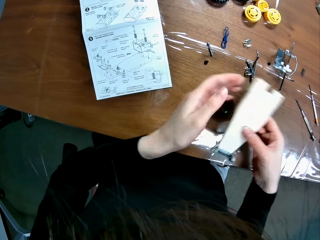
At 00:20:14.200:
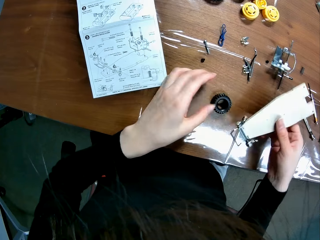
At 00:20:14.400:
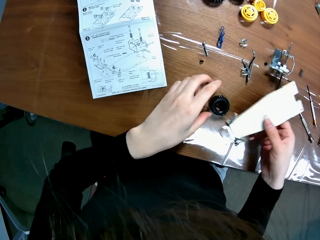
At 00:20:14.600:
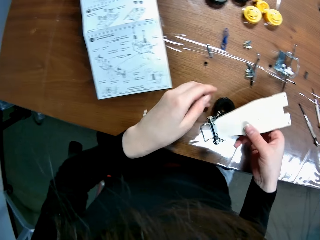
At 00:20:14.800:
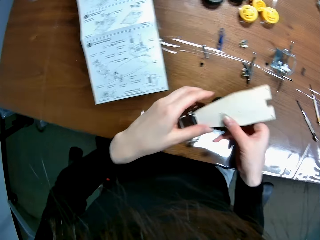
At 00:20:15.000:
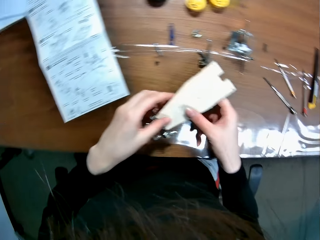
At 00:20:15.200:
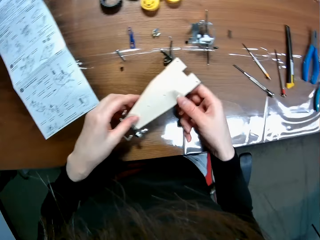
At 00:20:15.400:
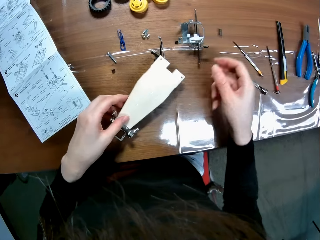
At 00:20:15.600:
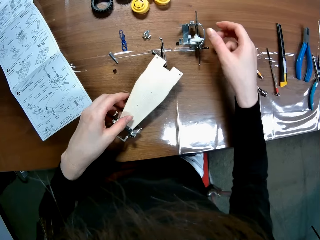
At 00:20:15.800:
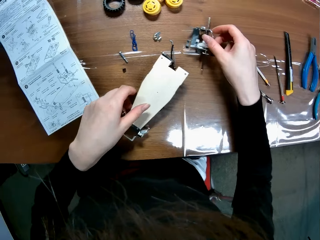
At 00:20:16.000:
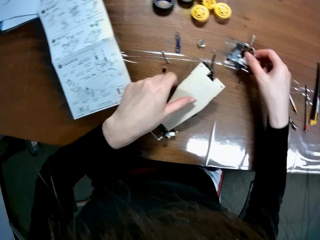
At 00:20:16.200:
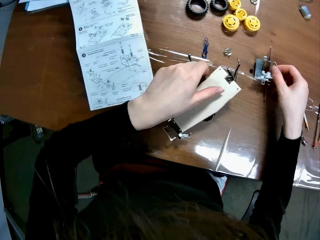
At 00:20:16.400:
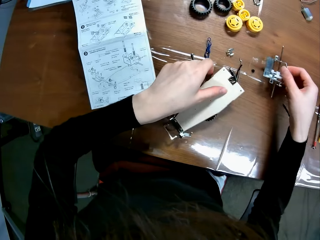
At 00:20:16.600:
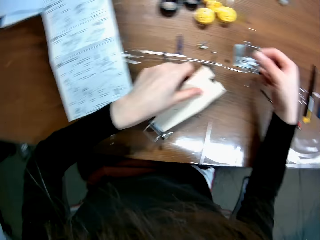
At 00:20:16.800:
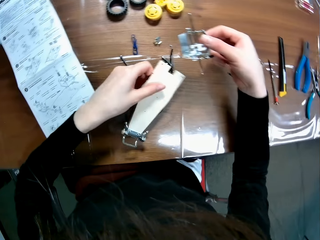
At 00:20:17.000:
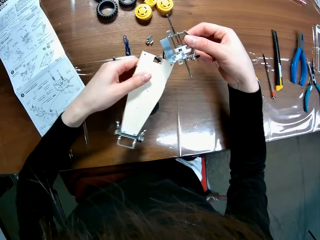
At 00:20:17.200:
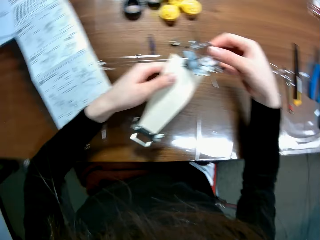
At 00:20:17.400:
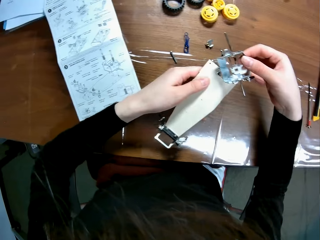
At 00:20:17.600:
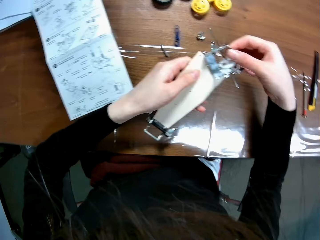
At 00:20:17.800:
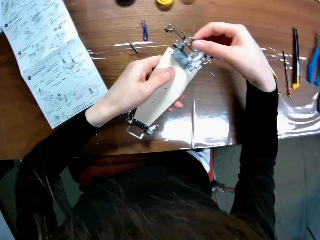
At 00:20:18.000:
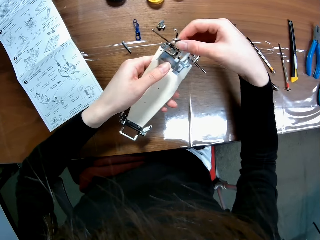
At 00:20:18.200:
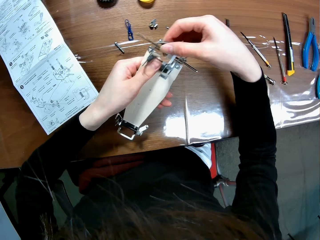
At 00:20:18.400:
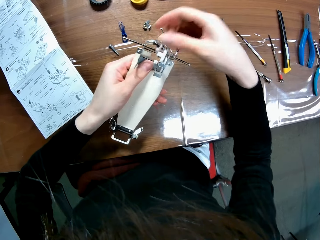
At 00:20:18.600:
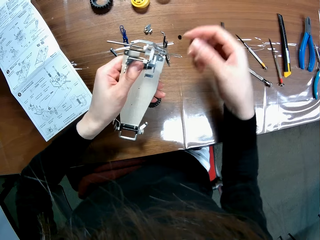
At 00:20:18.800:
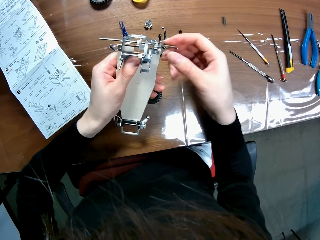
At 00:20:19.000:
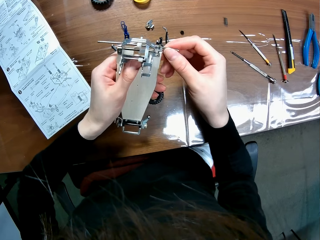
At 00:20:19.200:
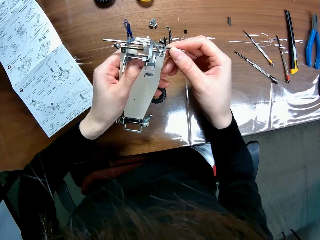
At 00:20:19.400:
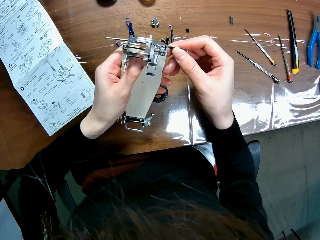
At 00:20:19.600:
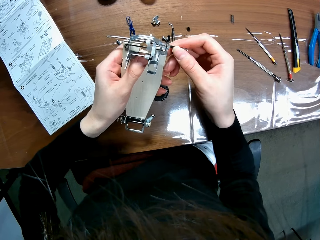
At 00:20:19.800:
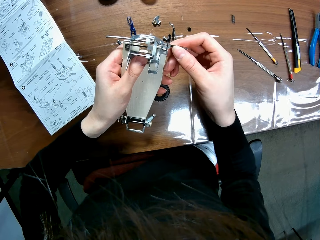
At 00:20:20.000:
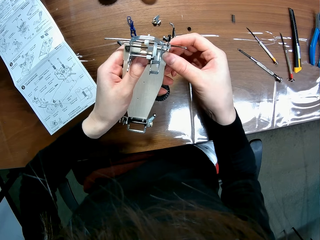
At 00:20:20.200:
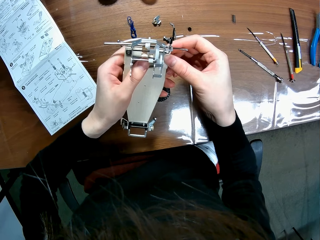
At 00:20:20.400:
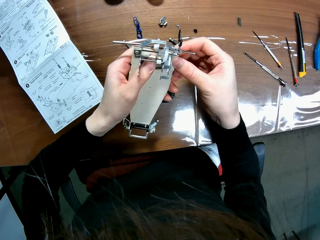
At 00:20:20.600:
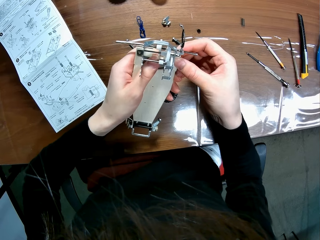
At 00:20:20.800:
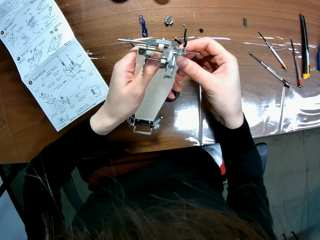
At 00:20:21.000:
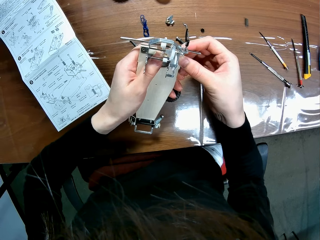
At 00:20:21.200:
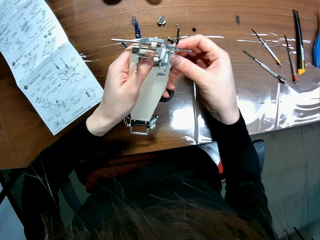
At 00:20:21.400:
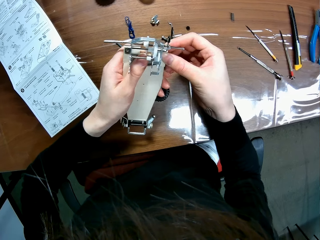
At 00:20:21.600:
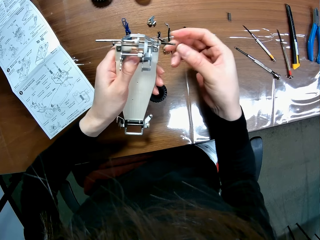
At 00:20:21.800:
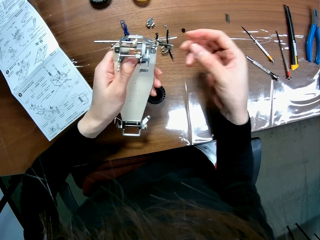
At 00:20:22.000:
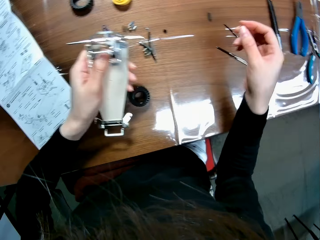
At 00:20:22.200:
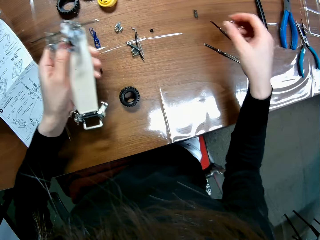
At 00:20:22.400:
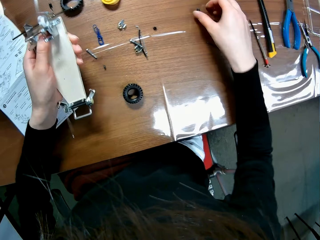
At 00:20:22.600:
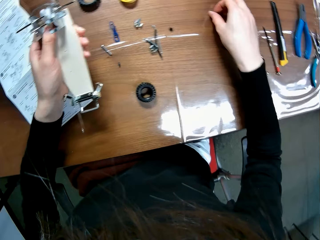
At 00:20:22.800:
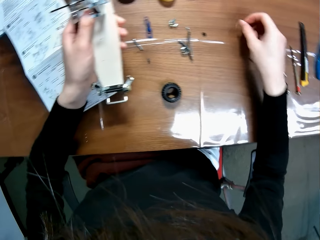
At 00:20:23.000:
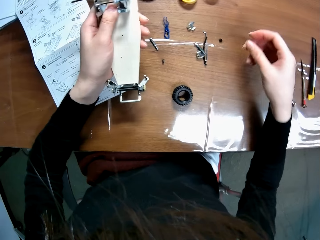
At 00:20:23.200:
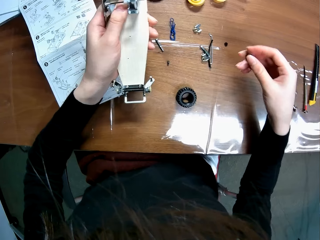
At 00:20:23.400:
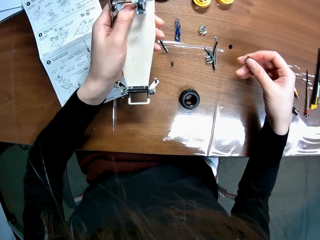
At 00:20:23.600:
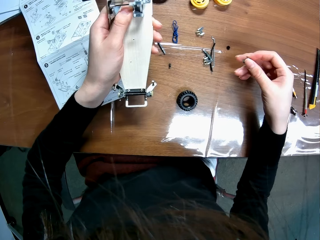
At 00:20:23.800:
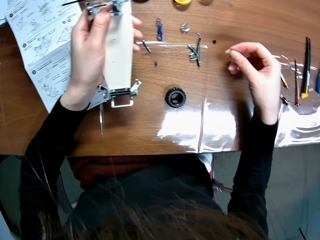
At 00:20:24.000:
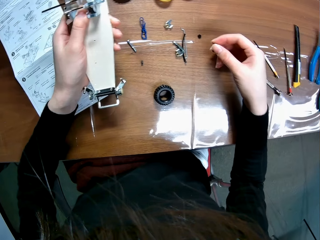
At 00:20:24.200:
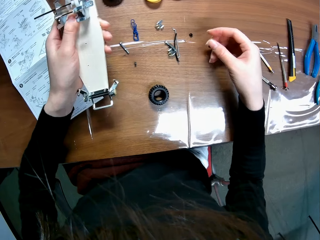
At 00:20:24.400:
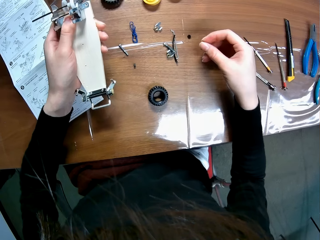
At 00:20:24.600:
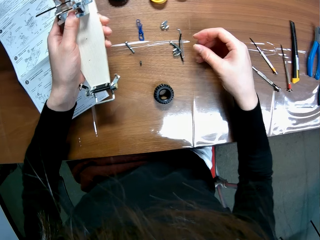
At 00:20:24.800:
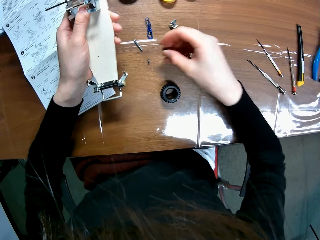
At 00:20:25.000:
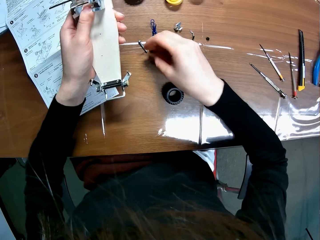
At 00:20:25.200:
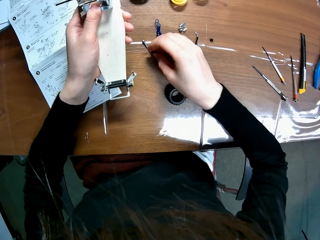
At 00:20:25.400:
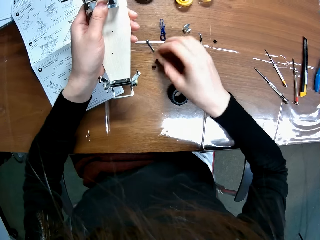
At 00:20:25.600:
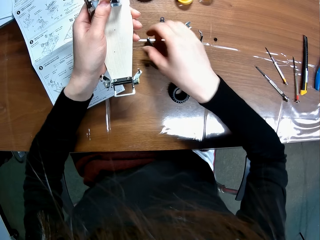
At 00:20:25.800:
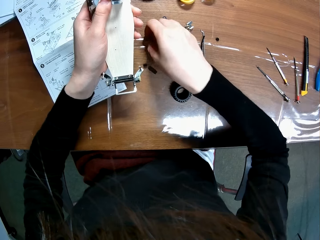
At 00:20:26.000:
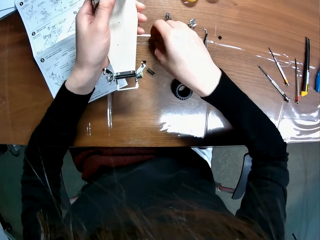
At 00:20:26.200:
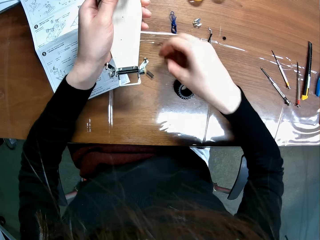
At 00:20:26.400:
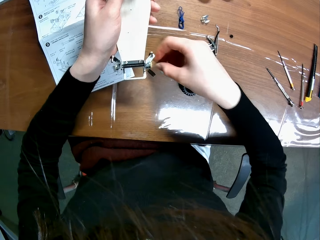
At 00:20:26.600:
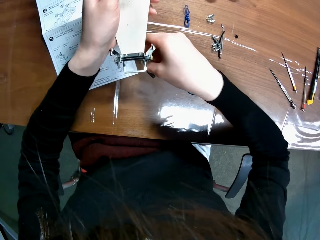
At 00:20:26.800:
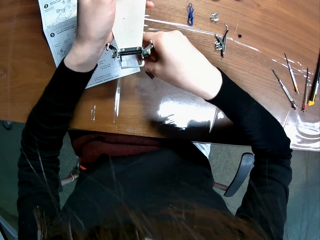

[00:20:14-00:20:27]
The camera wearer places the remote controlled car chassis plate or wooden mechanical model on their other hand. They pass the wooden mechanical model from their left hand to their right hand. They pass the wooden mechanical model from their right hand to their left hand. They hold the remote controlled car chassis plate with both their hands. They move their hand forwards. They place the remote controlled car chassis plate on top of the wheel. They pick a piece of the wooden mechanical model from the table with their right hand. They hold the wheel set with their hand. They let go of the remote controlled car chassis plate. They move their hand towards the remote controlled car chassis plate and lift up the remote controlled car chassis plate. They place the piece on the sheet of the wooden mechanical model with their hands. They move their hand backwards. They move their hand backwards again. They pick a screw from the table with their right hand. They pick up the rubber metal with their hand. They move their hand towards the remote controlled car chassis plate. They pick up another rubber metal with their hand. They drop the screw on the table with their right hand. They let go of the rubber metal. They pick another screw from the table with their right hand. They move their hand backwards.

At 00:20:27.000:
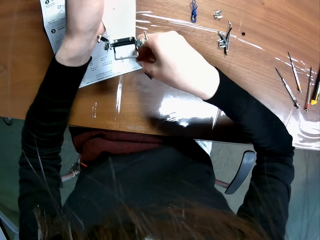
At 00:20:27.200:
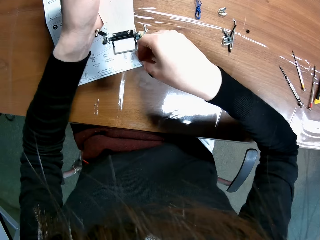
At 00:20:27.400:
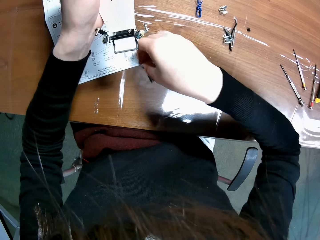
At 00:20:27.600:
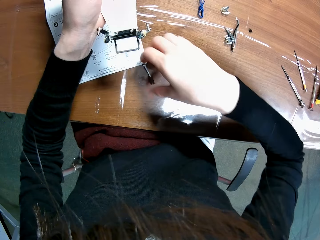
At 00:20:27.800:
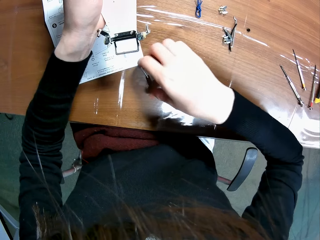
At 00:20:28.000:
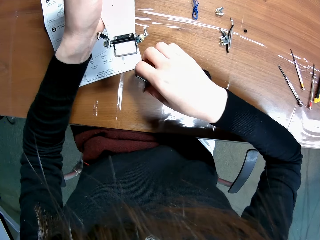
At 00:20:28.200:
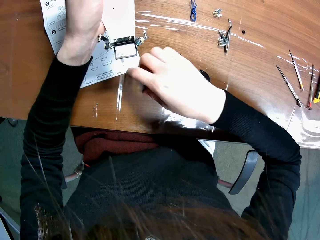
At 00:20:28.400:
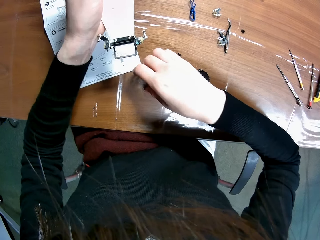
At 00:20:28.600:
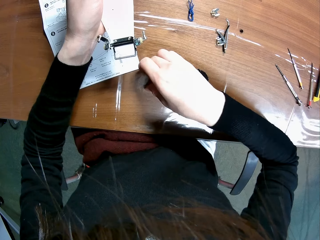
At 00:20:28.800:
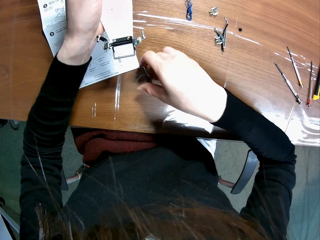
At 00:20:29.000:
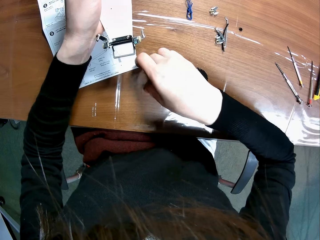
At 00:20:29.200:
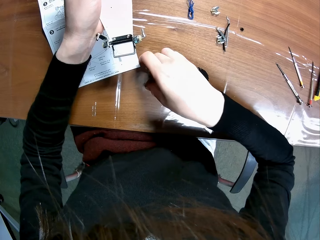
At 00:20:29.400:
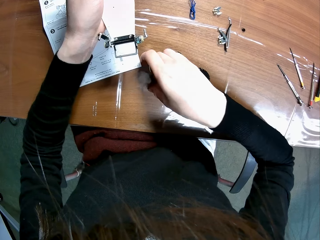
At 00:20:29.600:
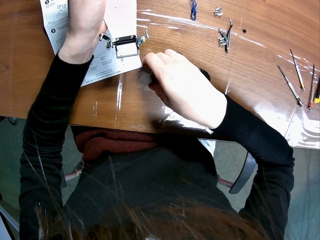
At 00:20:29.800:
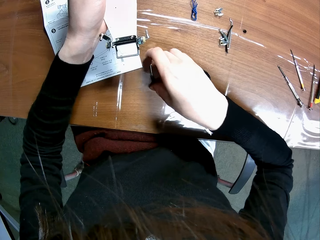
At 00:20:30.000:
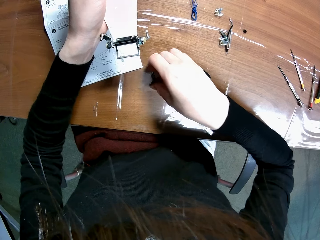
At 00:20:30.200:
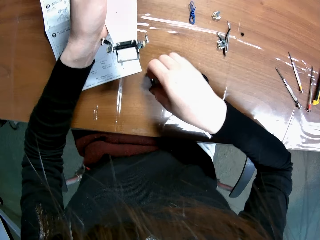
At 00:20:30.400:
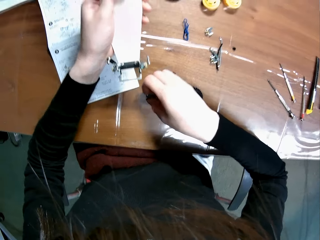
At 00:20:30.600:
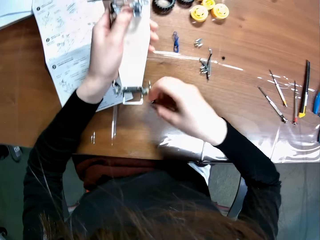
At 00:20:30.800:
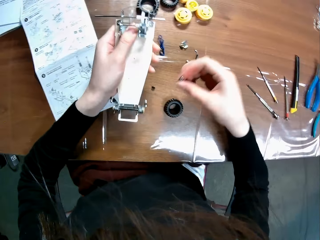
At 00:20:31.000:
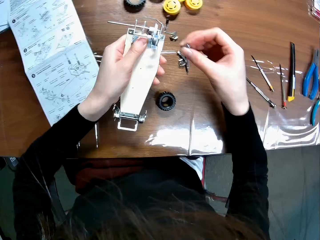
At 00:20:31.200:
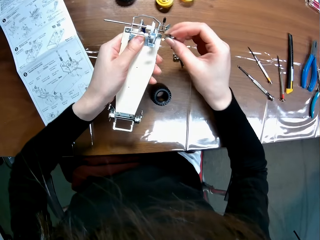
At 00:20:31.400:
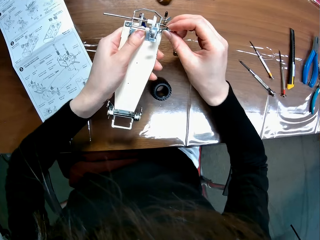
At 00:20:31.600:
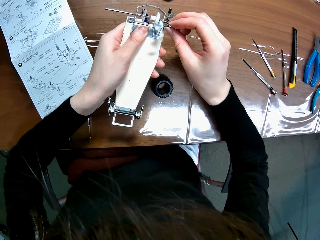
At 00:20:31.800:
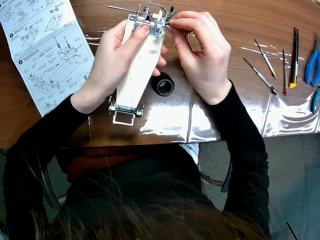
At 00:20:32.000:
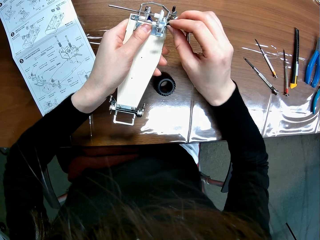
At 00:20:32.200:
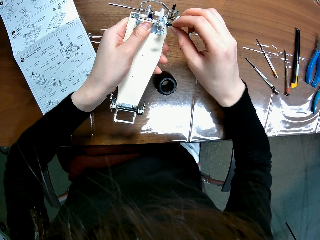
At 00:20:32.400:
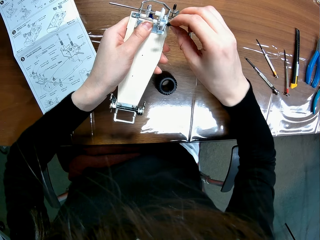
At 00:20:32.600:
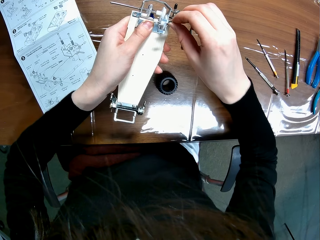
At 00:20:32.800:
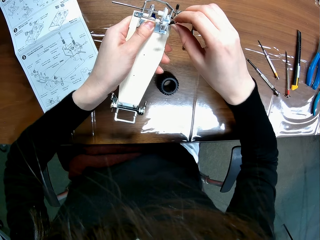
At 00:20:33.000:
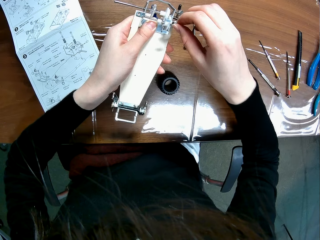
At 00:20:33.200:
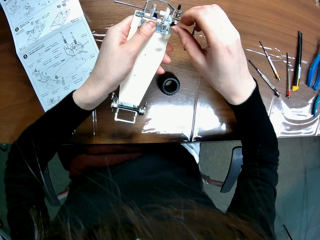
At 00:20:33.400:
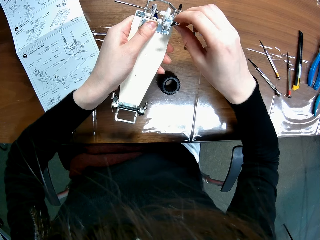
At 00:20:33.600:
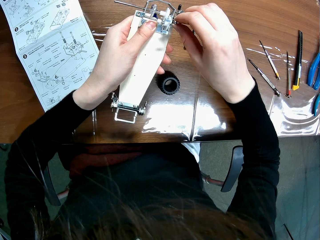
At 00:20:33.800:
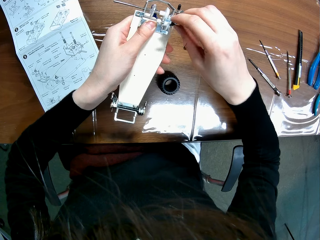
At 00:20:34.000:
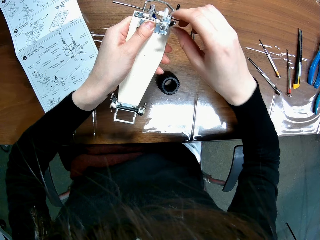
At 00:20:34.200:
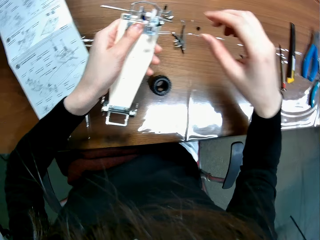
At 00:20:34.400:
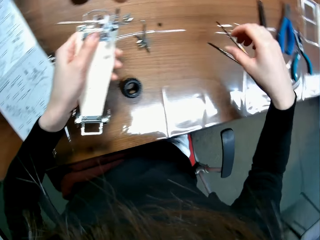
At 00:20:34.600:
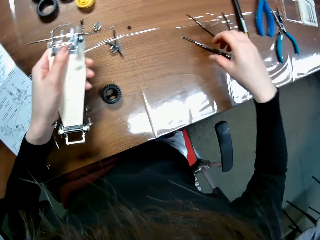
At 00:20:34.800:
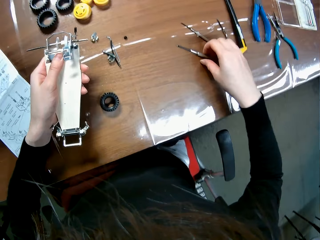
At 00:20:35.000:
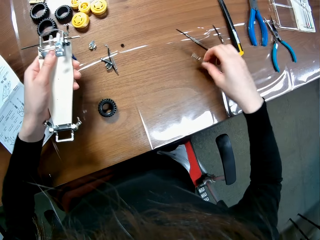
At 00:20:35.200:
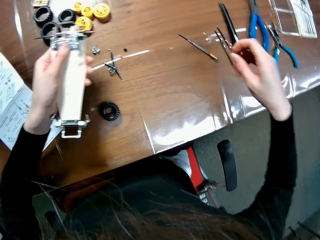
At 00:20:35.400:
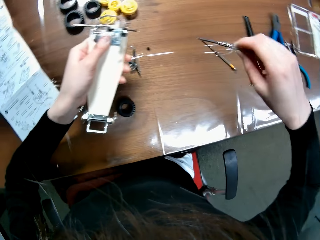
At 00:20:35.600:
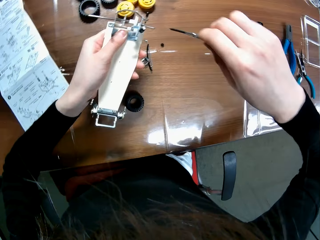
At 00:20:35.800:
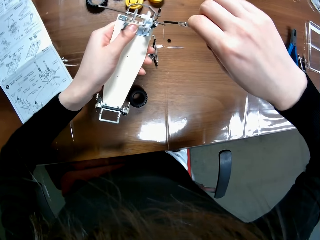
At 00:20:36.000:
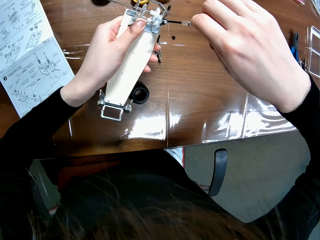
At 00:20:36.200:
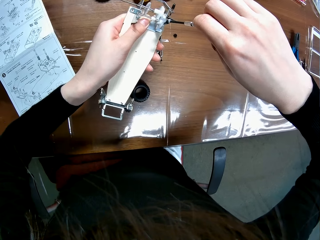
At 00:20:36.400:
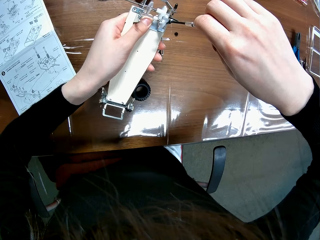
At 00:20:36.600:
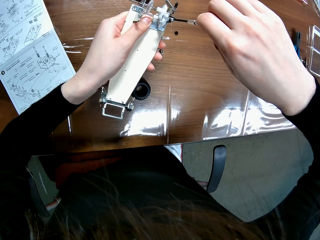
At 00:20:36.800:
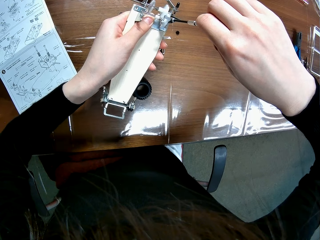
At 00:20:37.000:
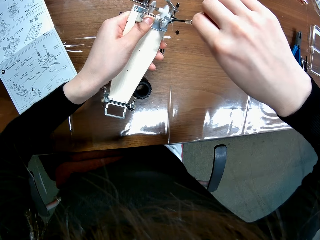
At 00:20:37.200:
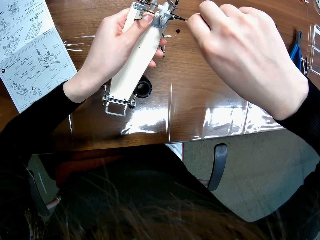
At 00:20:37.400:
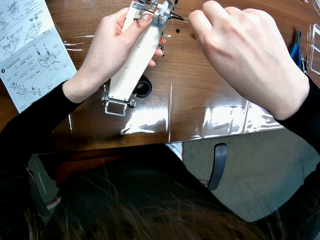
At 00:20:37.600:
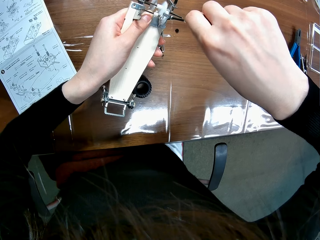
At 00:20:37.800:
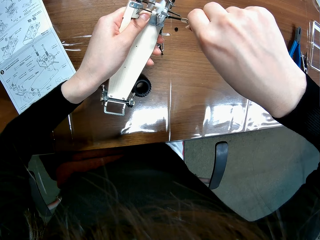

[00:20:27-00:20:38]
The camera wearer picks up the rubber metal. They insert the screw into the rubber metal. They lift up the screw and rubber metal. They move their hand towards the remote controlled car chassis plate or wooden mechanical model. They insert the screw into a screw hole of the sheet of the wooden mechanical model with their right hand. They move their hand backwards. They pick a screwdriver from the table with their right hand. They pick up the screw. They move their hand towards the remote controlled car chassis plate. They screw the piece to the sheet of the wooden mechanical model with the screwdriver.
